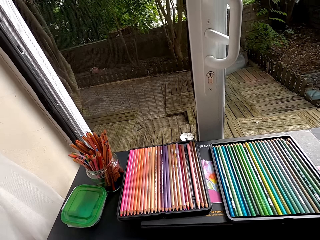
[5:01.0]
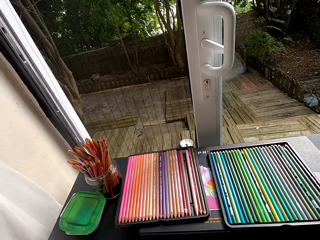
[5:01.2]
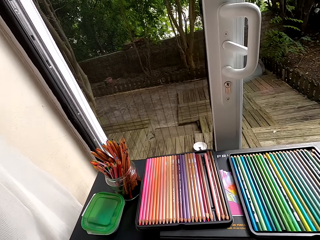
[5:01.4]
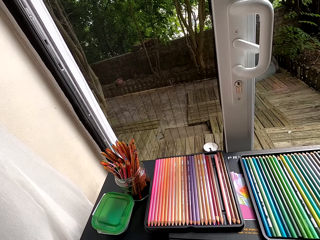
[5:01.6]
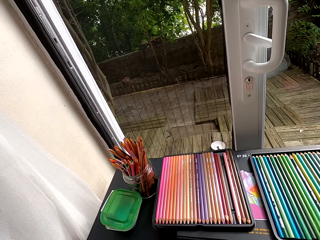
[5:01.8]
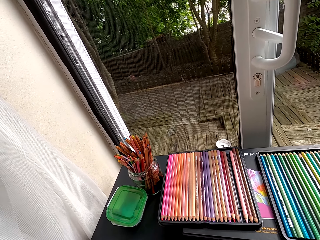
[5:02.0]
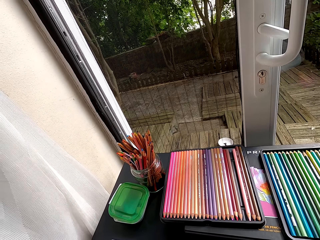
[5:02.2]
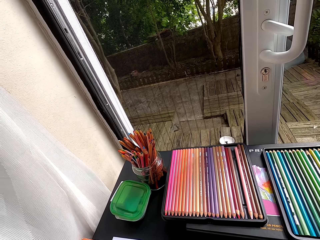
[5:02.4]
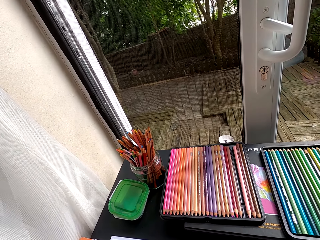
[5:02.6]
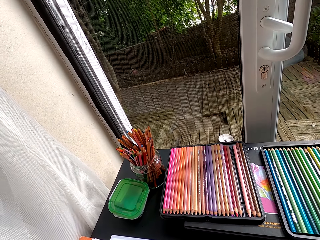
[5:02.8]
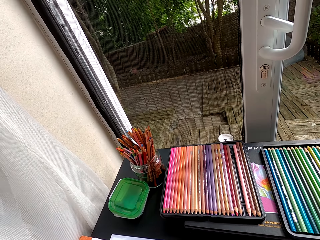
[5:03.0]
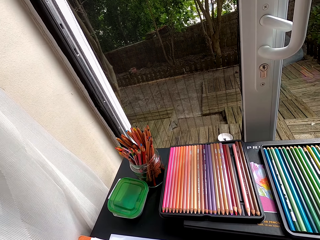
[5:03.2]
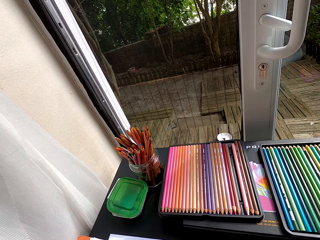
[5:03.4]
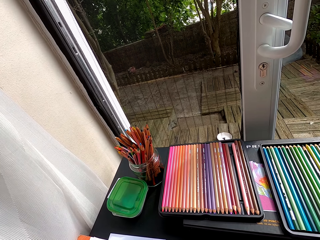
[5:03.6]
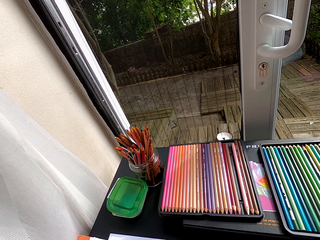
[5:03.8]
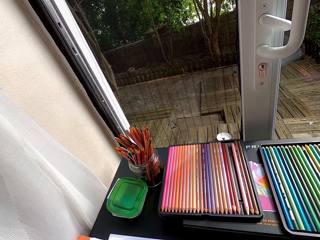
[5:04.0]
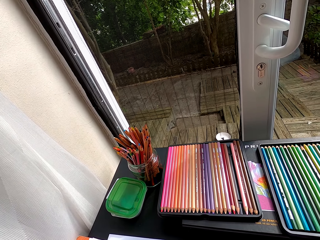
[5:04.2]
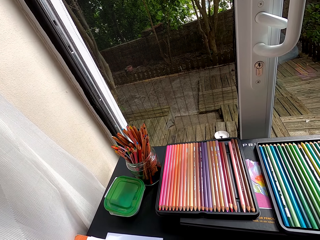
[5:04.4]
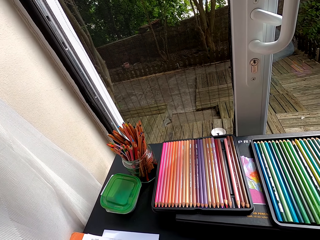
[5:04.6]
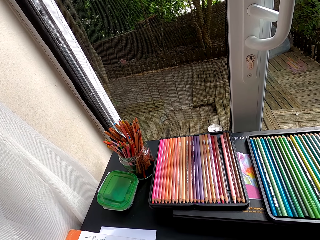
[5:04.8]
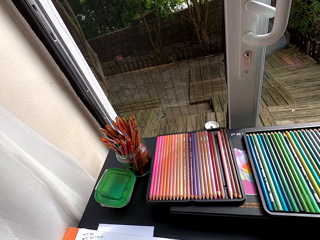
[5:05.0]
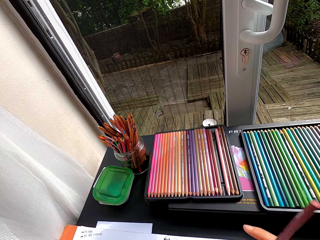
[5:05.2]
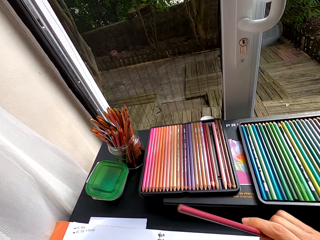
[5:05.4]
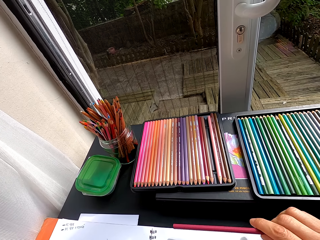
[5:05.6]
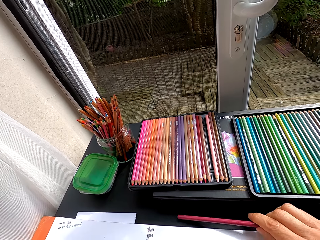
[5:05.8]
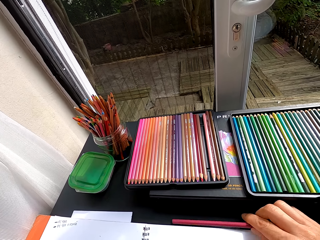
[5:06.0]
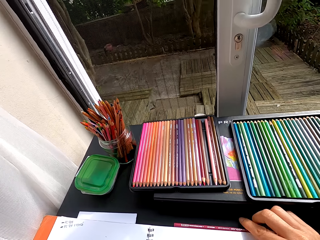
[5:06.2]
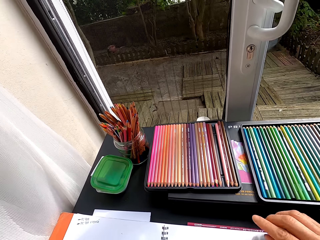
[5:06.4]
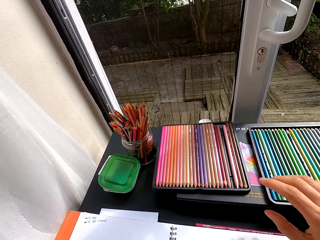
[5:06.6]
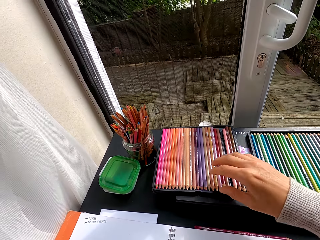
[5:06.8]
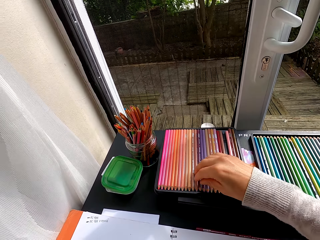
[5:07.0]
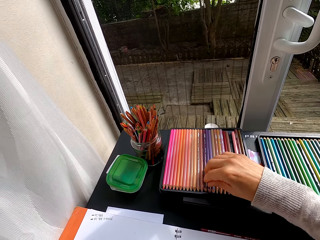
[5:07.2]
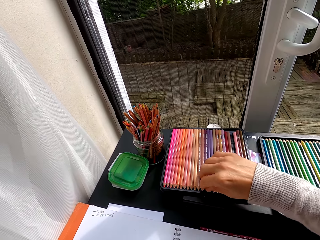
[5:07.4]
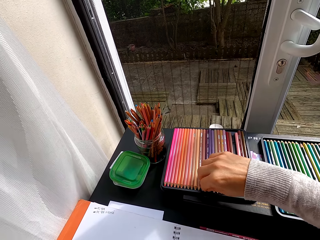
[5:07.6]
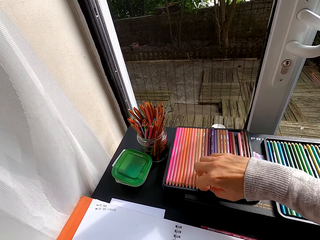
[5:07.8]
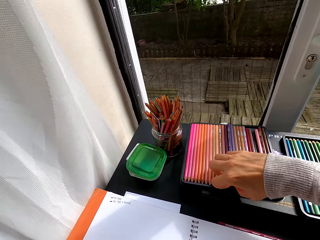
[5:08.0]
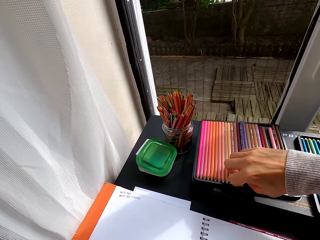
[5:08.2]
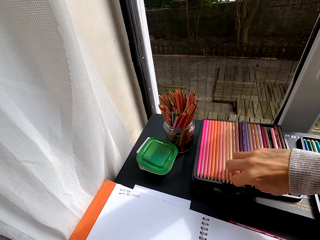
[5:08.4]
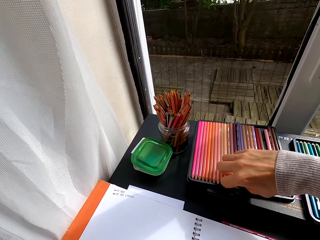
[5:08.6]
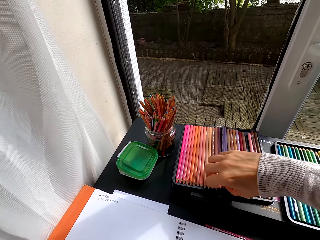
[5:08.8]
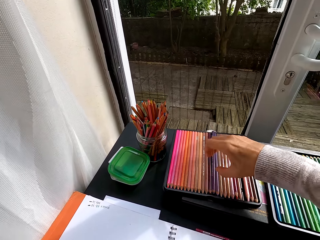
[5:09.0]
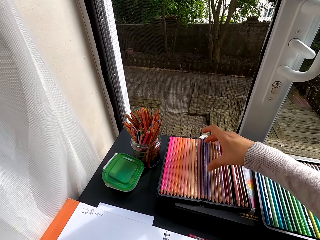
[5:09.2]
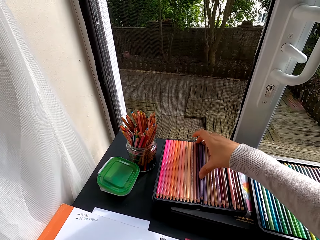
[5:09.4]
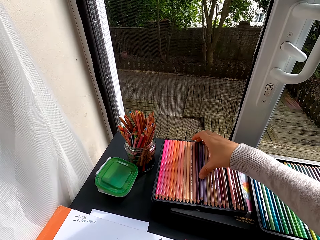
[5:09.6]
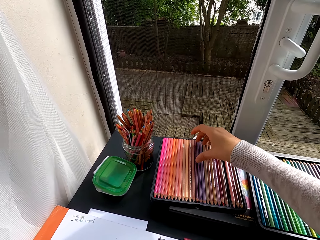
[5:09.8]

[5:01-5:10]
The camera wearer looks around. They stare at the pencil crayons. They put the pencil crayon down. They pick up the pencil crayon from the table.

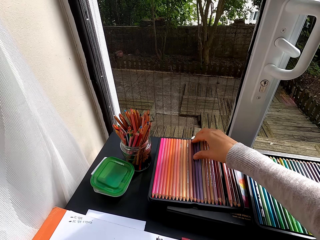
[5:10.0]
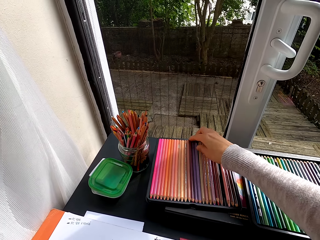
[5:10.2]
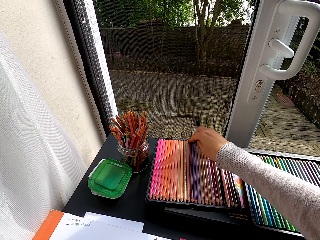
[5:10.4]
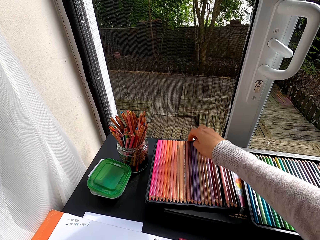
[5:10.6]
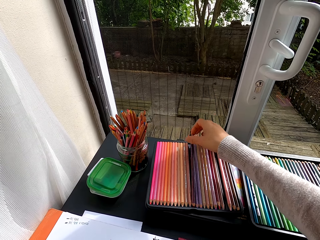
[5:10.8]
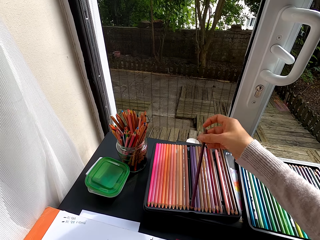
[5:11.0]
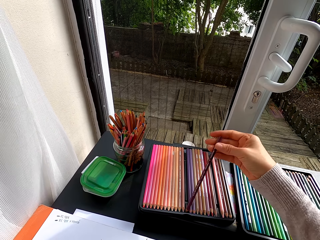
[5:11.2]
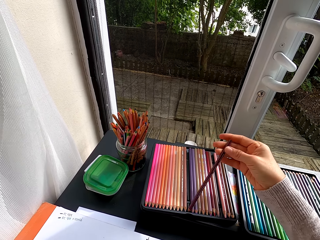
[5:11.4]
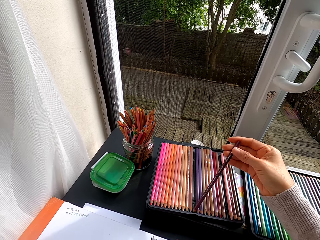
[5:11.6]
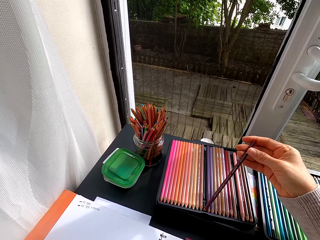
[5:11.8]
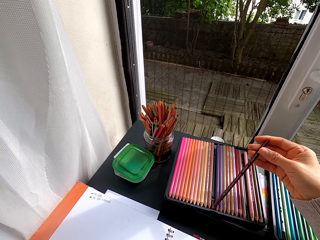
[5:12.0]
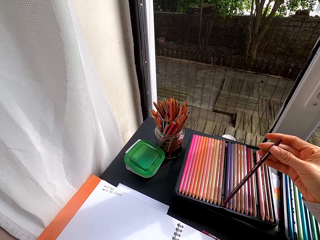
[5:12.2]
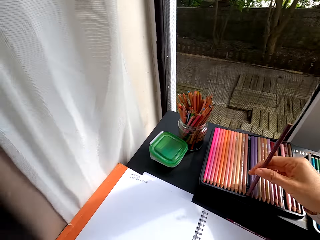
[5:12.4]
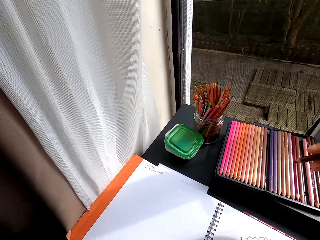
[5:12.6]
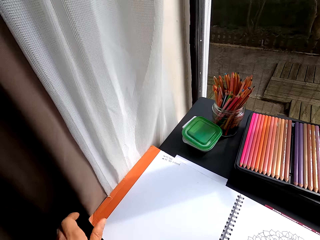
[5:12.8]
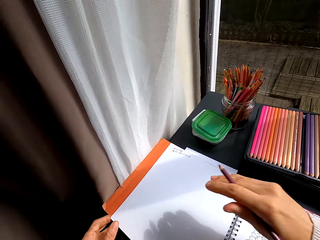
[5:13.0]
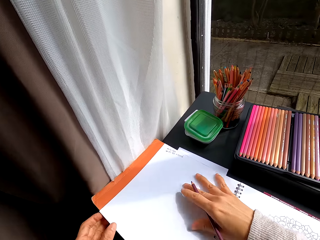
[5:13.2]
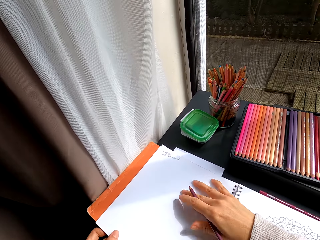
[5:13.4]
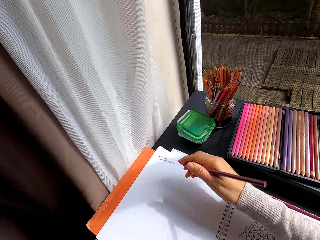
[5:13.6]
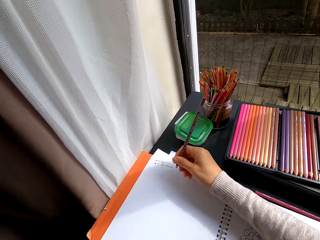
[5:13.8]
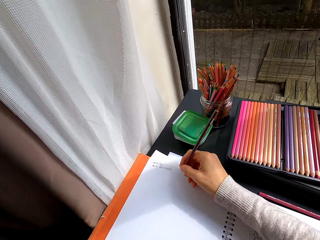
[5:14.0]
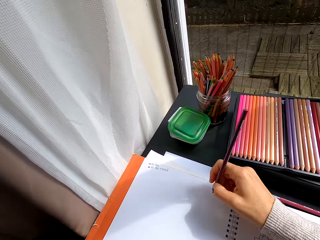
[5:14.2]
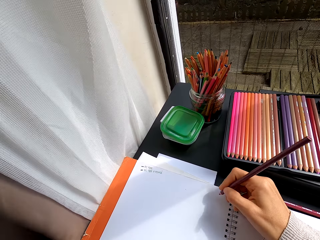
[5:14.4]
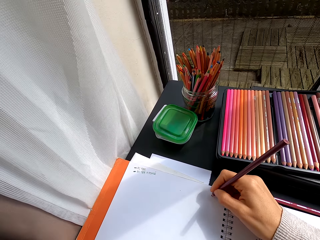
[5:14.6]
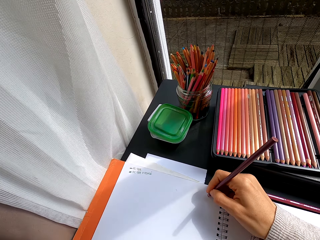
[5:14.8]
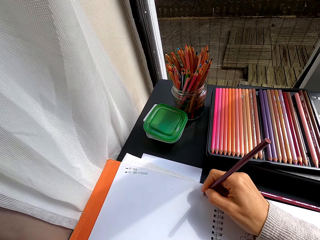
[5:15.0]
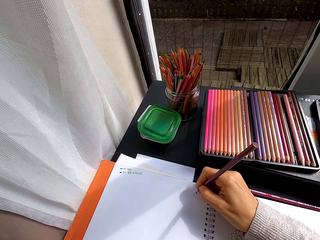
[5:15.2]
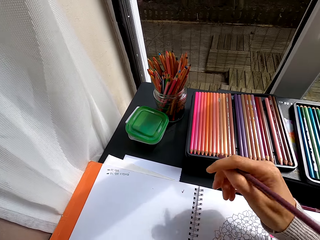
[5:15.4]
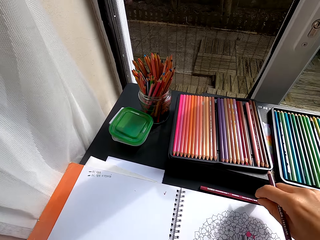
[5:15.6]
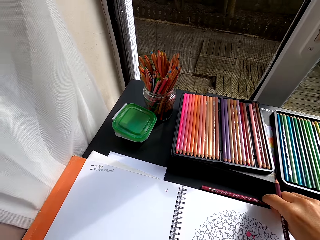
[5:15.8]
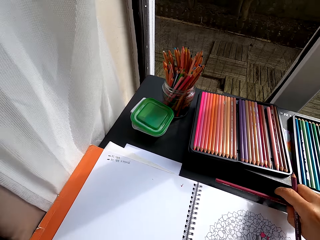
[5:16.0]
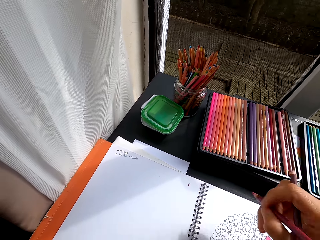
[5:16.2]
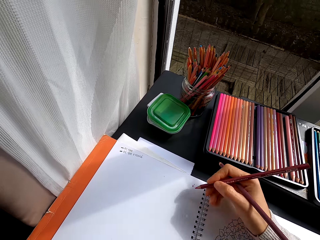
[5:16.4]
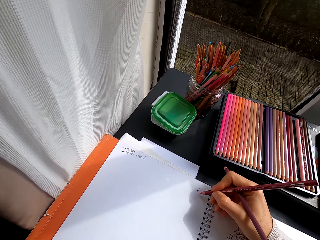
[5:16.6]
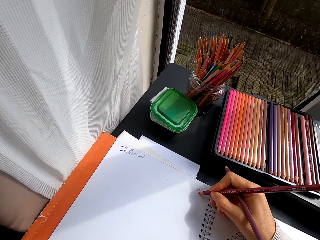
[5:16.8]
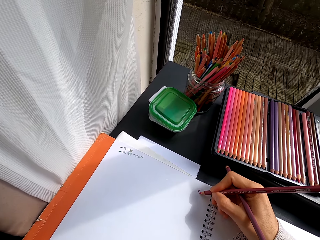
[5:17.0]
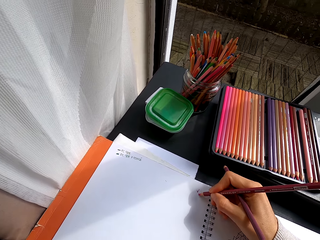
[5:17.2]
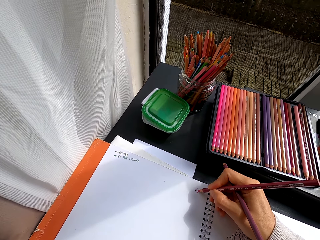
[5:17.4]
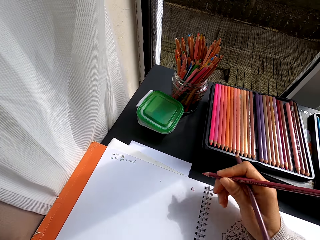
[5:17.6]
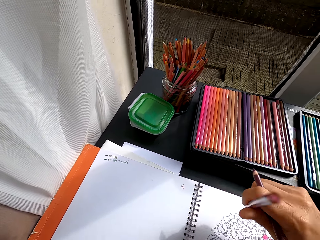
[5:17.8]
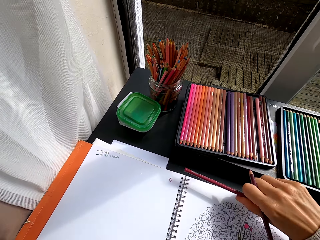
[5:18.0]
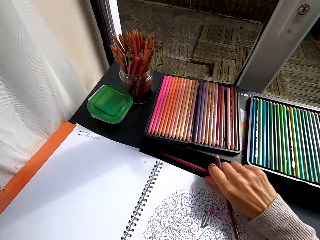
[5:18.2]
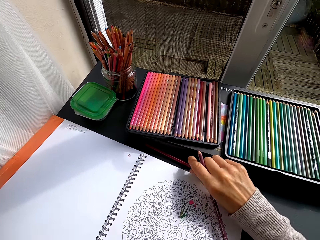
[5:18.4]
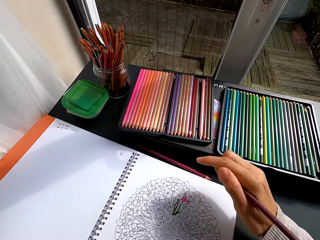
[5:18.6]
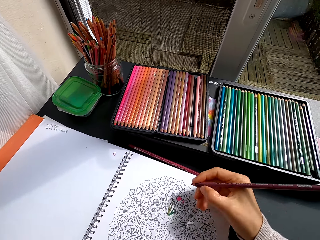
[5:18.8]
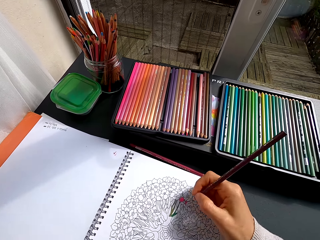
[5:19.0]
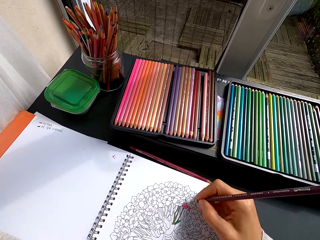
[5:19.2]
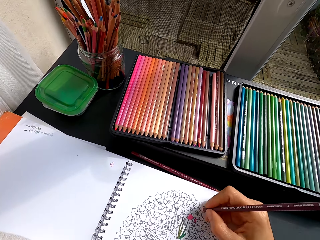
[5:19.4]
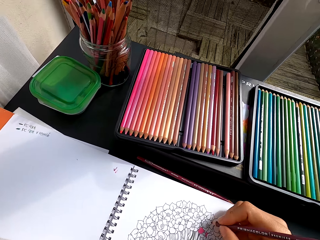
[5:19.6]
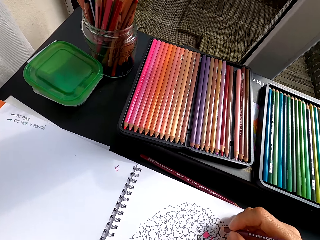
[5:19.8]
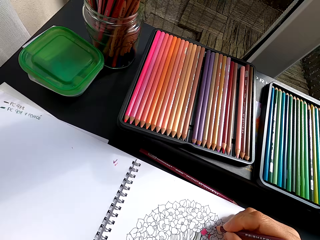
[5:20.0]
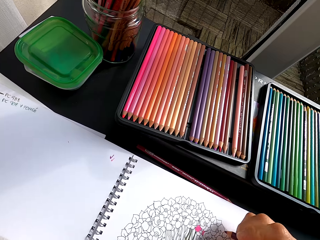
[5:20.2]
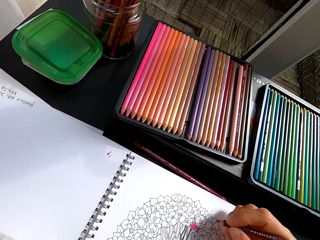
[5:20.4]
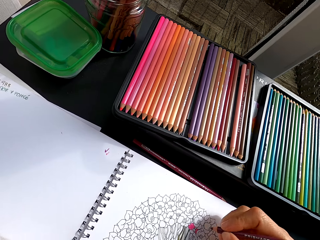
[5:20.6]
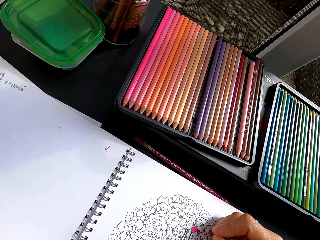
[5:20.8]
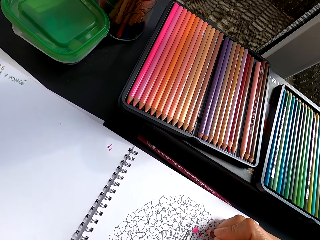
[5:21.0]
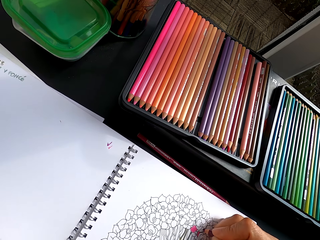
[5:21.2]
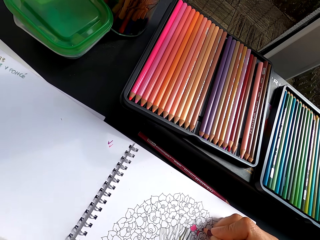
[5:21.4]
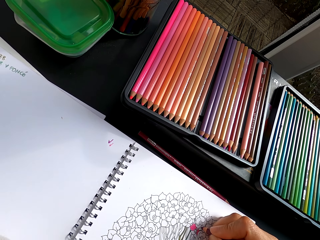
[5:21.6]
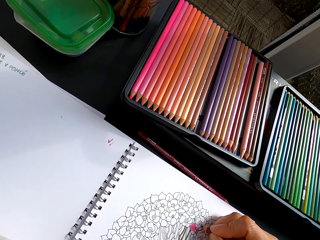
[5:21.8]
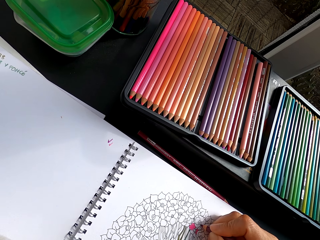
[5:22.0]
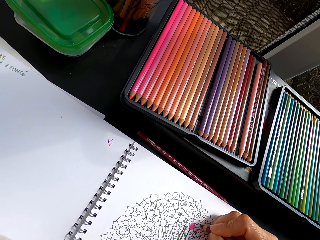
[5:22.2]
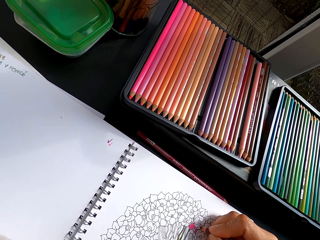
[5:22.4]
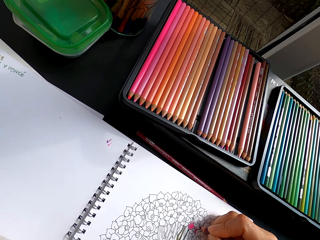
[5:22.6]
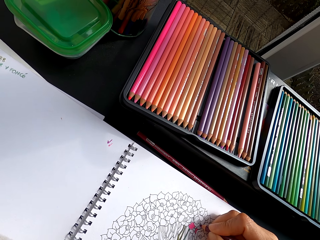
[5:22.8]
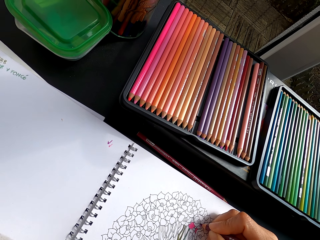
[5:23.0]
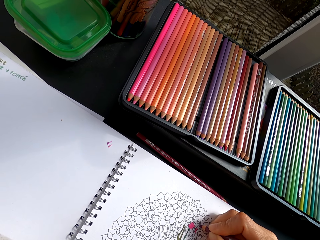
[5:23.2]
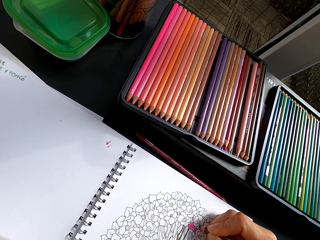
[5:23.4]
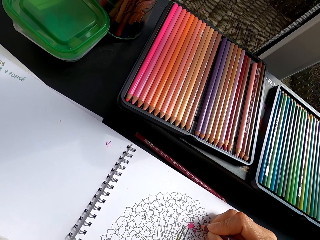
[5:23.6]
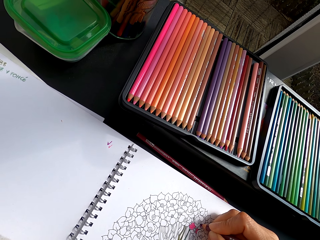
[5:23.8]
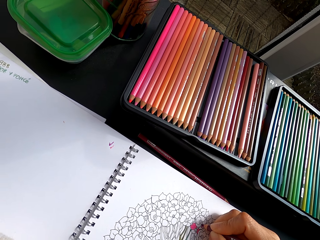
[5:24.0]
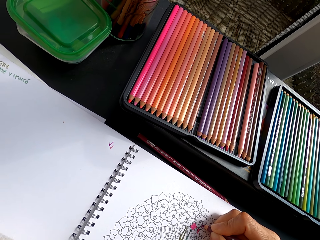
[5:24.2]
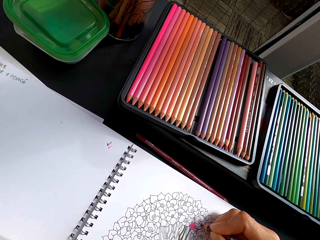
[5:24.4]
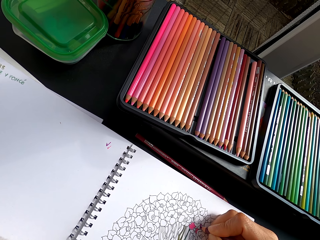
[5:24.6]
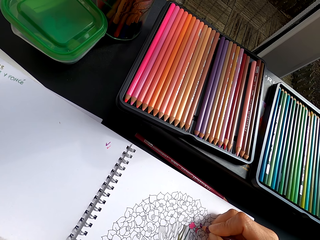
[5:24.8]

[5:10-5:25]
The camera wearer stares at the pencil crayon. They stare at the drawing book. They touch the paper. They write on the drawing book. They pick up another pencil crayon from the table. They write on the drawing book. They place the pencil crayon on the table. They color a drawing.
